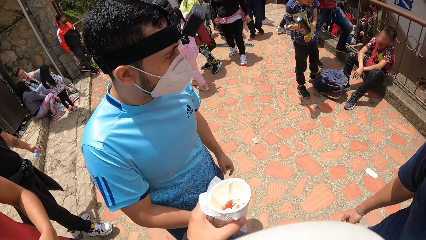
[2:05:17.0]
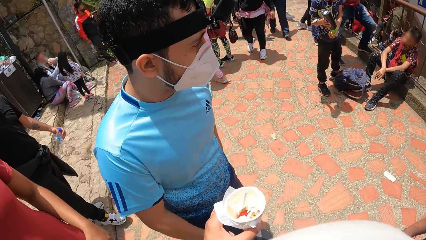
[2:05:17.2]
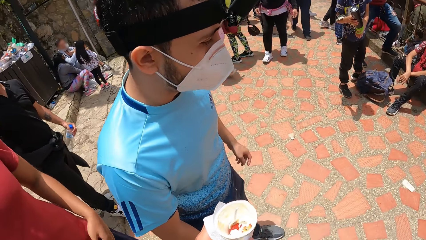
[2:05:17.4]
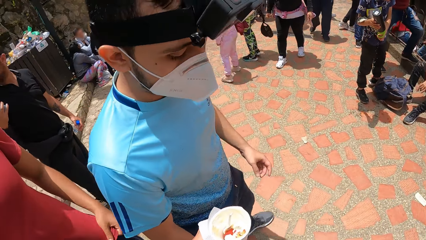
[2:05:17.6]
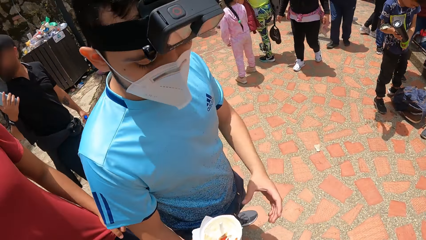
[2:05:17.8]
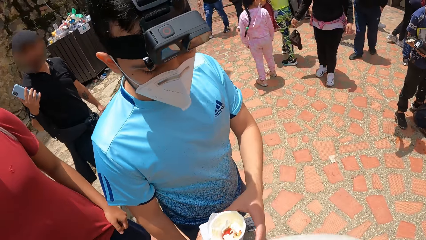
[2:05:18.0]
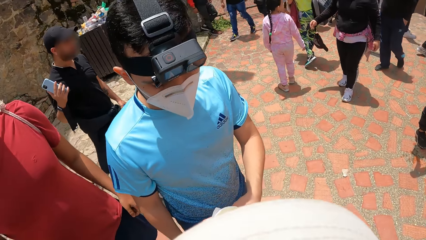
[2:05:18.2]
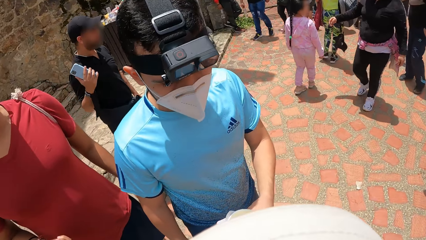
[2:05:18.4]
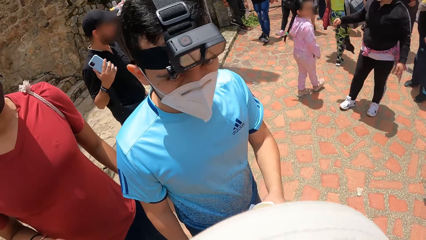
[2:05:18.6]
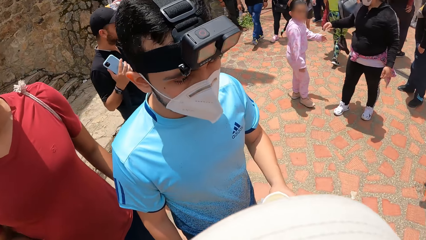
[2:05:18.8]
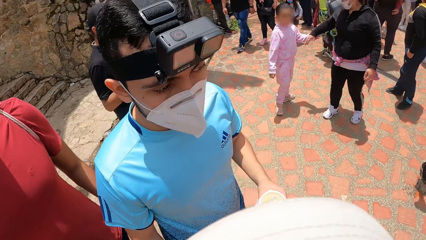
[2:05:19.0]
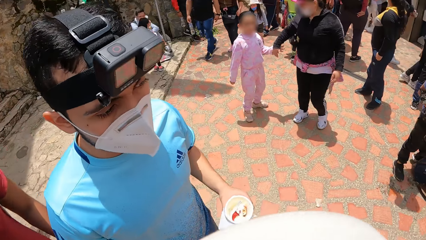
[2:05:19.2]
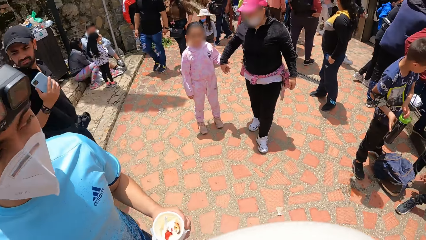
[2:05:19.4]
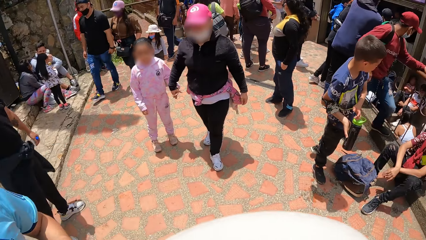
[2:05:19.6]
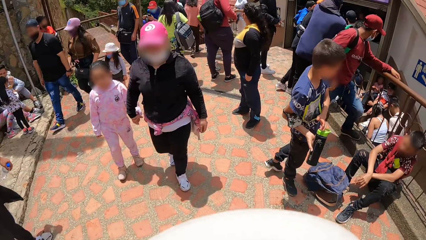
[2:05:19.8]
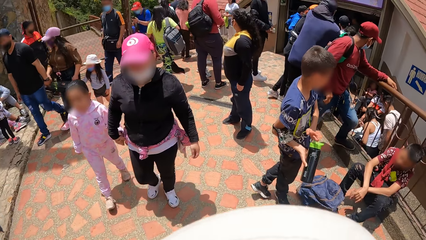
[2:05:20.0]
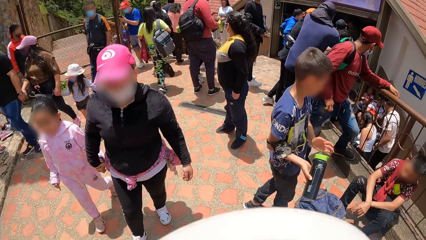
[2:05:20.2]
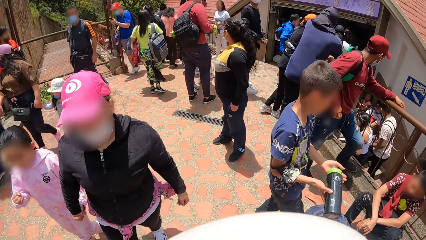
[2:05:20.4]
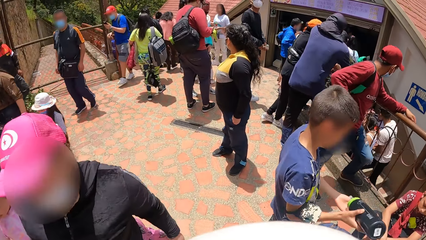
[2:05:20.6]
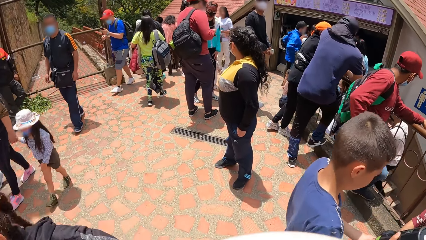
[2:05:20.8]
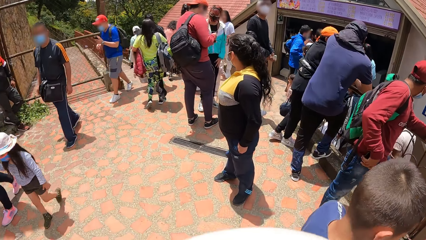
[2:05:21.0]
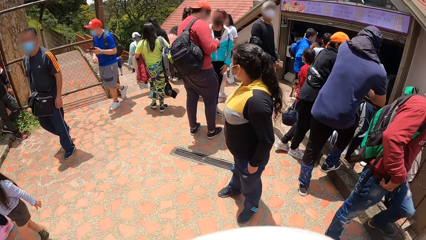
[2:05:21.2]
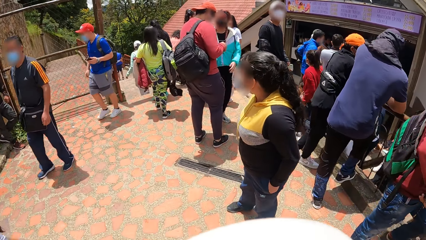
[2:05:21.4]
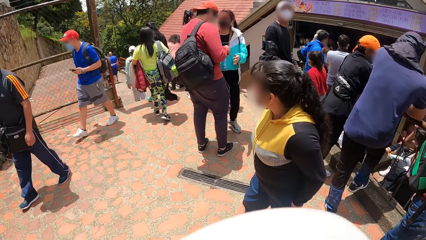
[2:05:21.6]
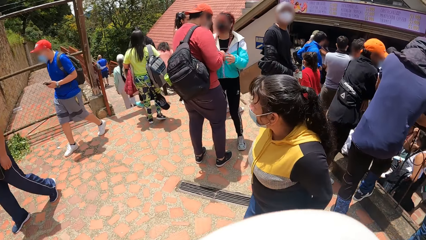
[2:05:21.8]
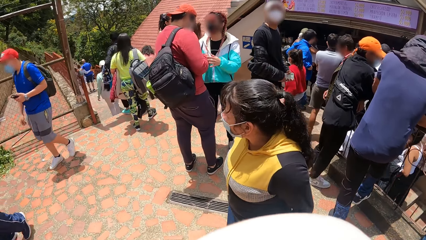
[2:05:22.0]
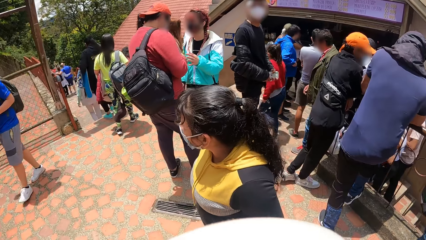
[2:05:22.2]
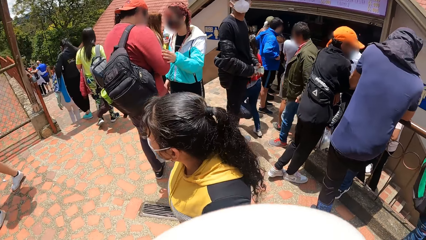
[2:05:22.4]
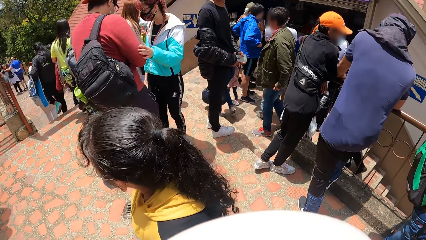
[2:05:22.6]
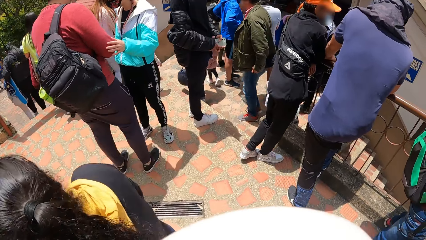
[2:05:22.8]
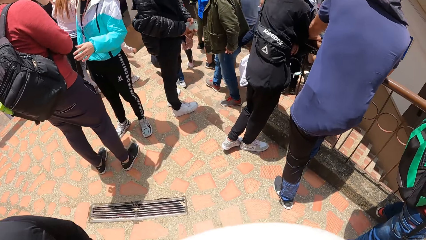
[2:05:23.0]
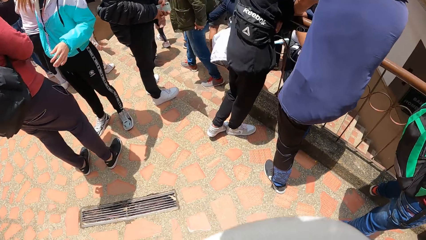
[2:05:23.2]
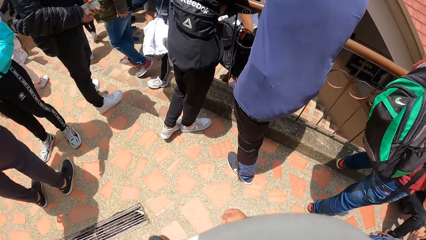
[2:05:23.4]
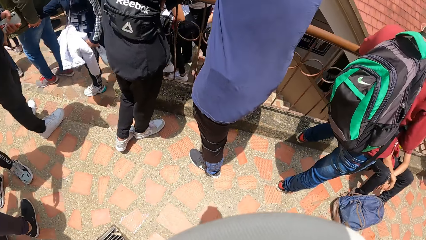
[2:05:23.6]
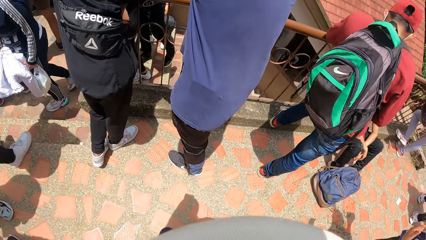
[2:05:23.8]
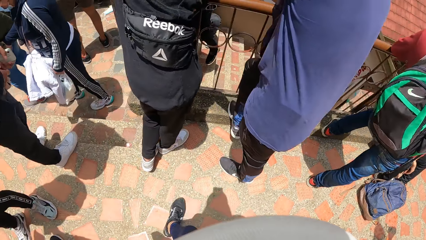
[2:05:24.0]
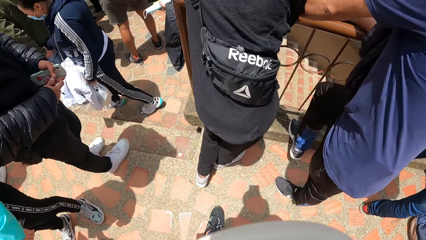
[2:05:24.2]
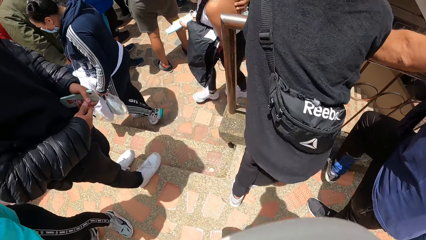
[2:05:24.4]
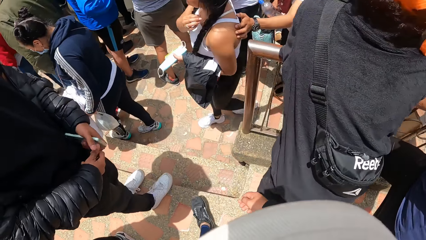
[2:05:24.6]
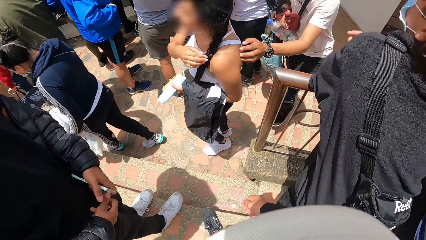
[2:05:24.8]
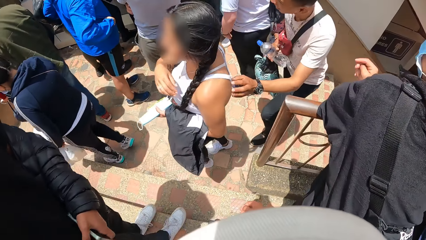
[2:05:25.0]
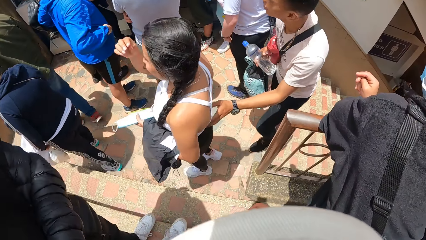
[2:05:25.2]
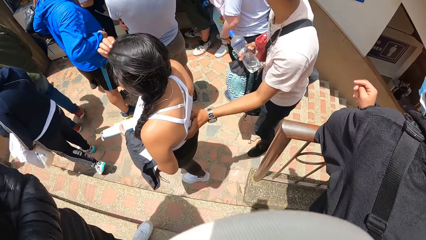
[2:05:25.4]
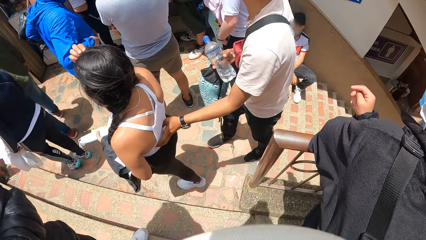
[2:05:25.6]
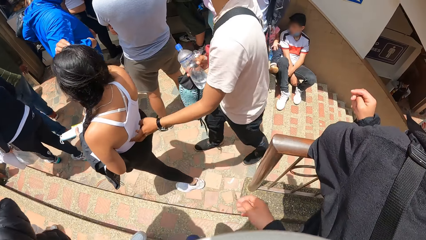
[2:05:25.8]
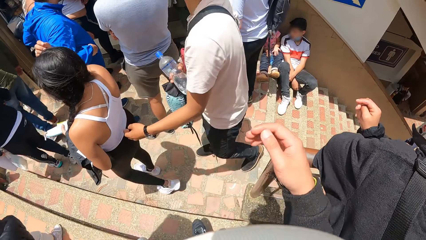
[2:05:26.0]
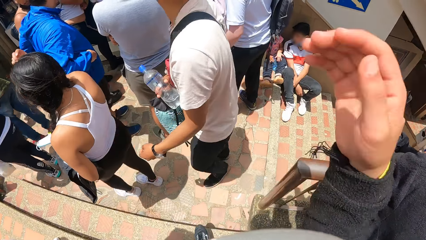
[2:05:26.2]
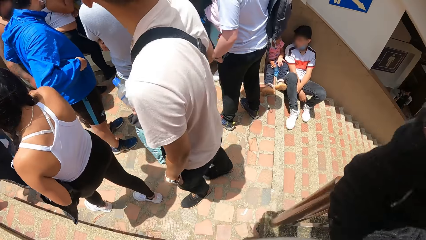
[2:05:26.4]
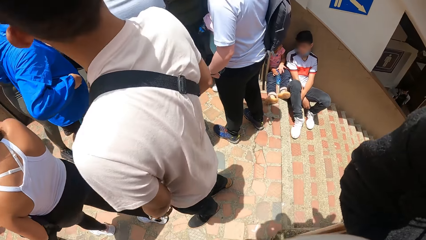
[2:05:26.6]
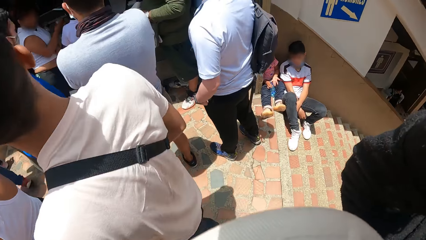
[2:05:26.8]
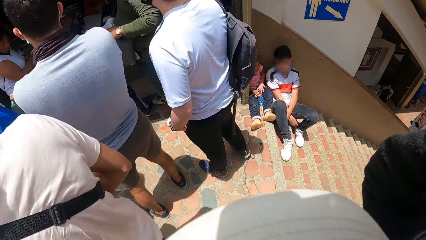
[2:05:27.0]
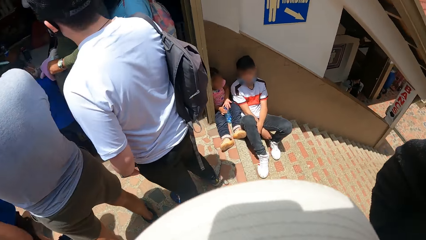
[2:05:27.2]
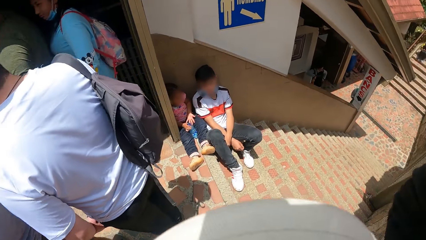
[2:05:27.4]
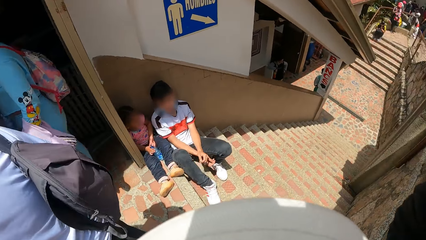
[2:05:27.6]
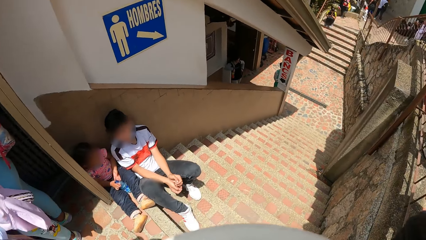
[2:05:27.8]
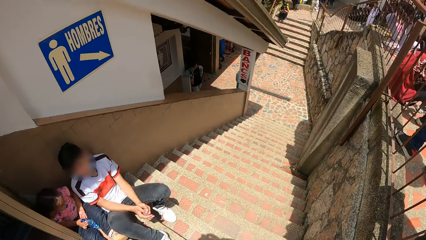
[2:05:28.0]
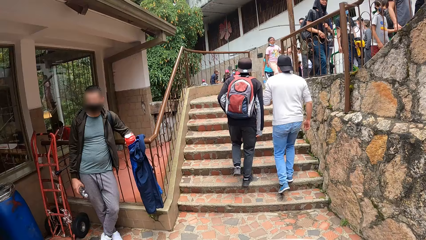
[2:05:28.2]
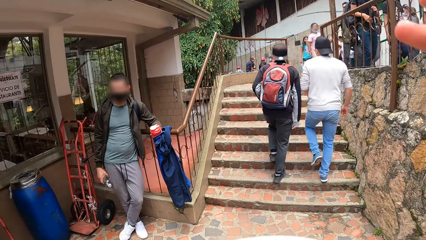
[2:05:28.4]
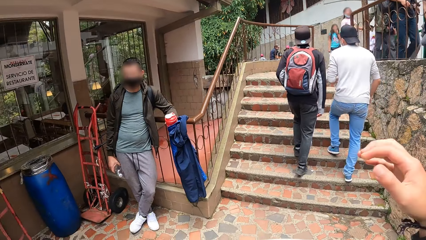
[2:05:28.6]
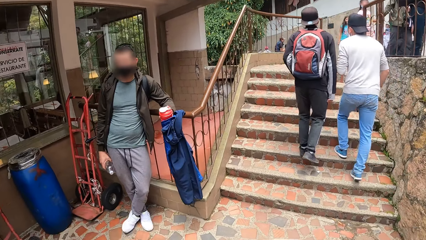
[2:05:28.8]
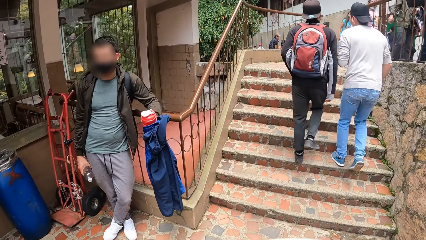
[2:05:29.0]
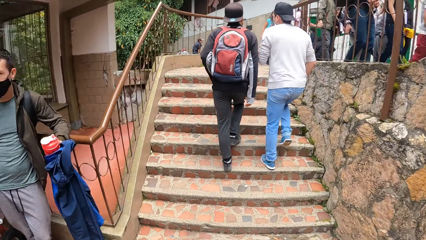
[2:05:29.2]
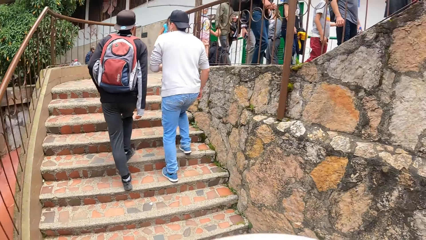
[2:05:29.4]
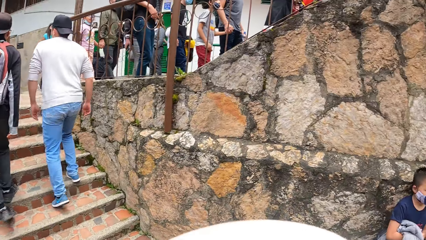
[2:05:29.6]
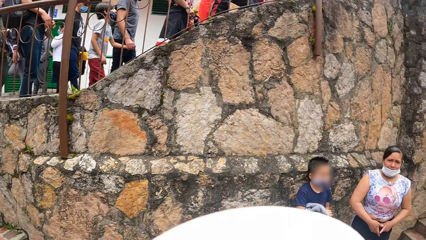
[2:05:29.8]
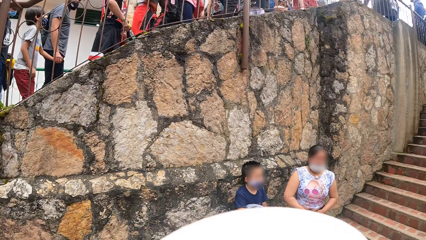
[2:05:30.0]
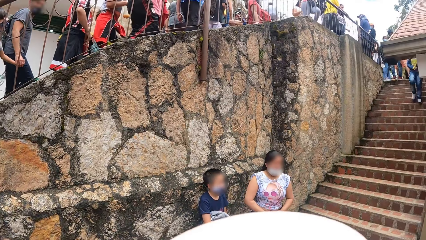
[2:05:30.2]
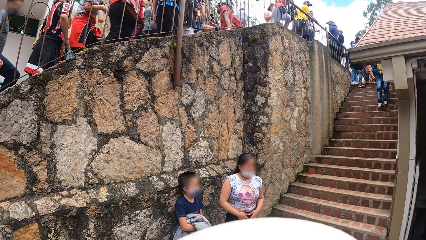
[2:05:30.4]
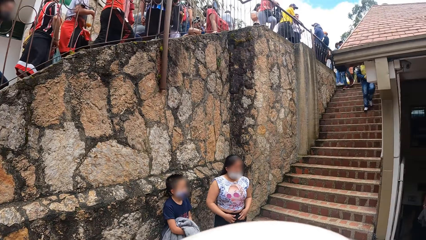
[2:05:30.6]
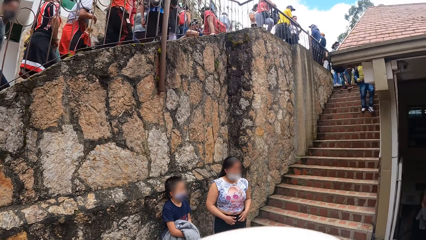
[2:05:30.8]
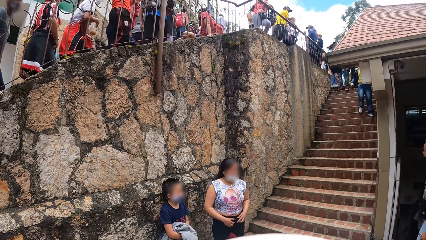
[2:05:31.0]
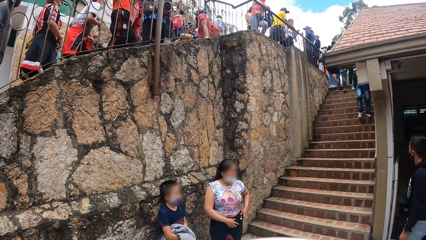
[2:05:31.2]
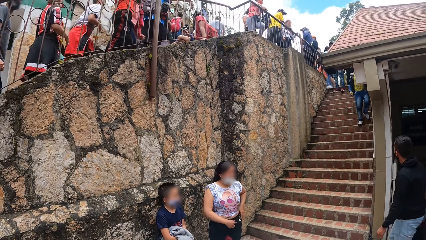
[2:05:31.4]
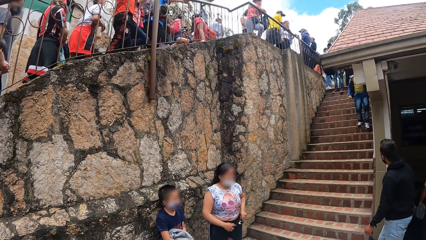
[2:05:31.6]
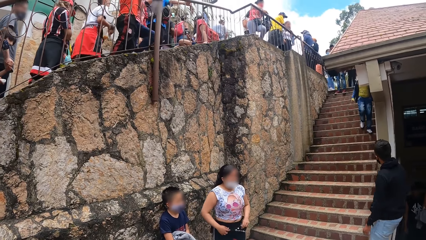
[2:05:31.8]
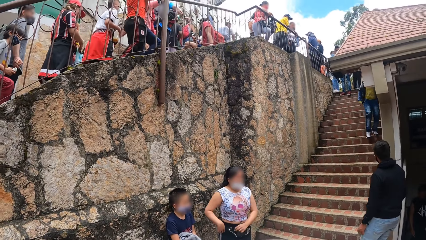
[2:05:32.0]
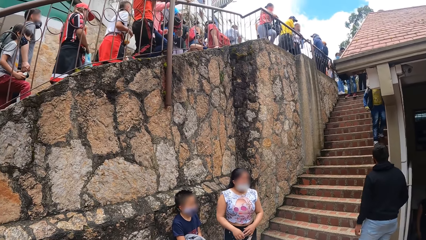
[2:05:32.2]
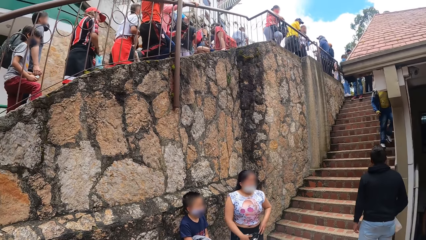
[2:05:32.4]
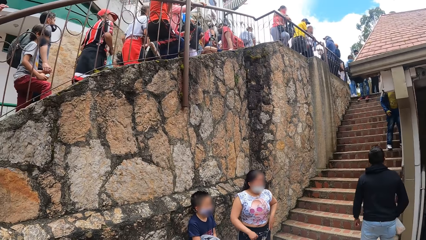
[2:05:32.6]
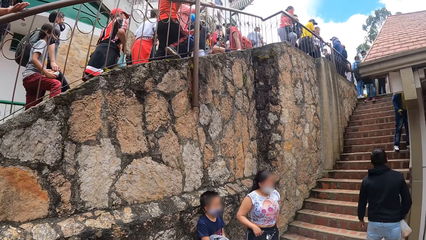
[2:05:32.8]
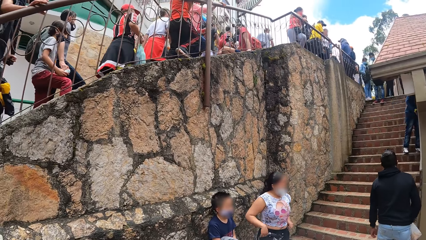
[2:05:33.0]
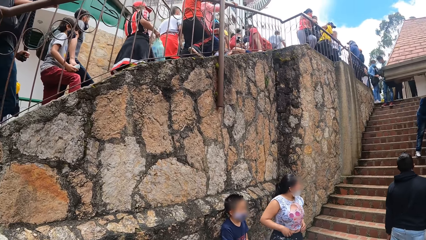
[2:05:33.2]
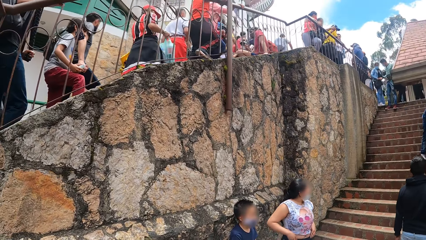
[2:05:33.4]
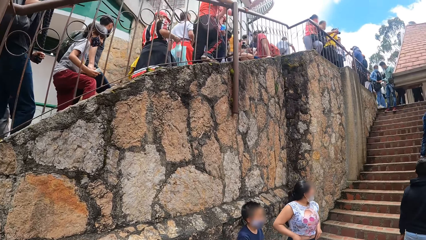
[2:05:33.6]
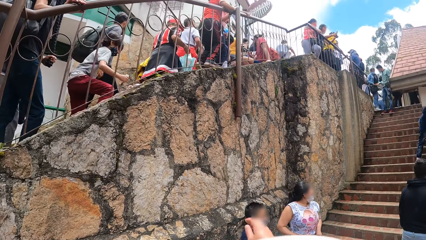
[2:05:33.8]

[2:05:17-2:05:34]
The camera wearer passes the cup of ice cream in his right hand to a man. The man takes the can. The camera wearer walks on a road. He walks down a stair. He touches his face with his right hand. He lifts up his hand. He looks around.
